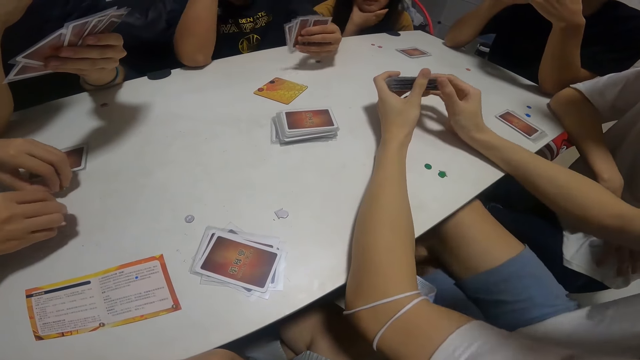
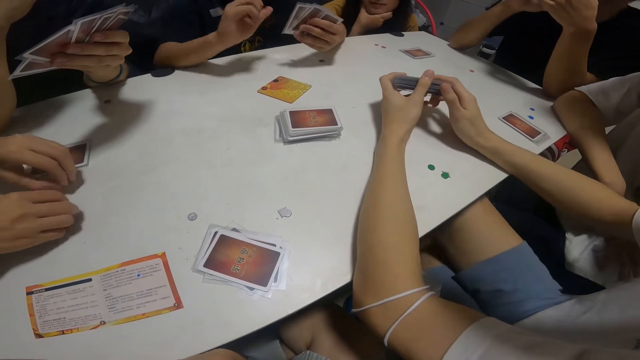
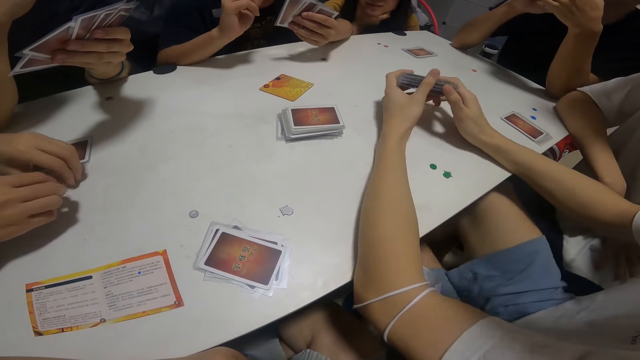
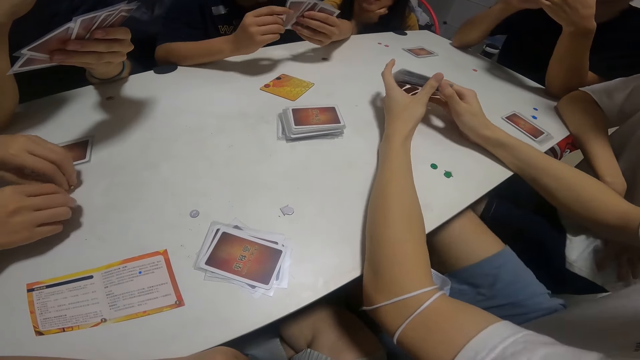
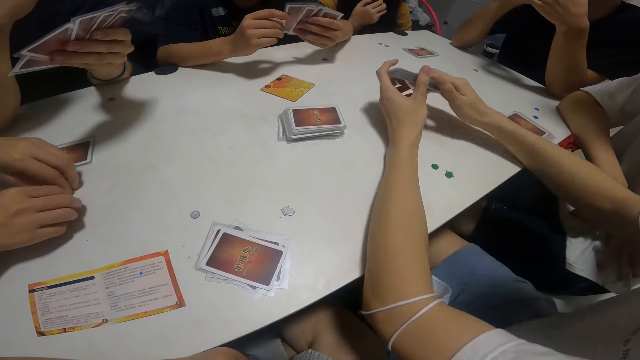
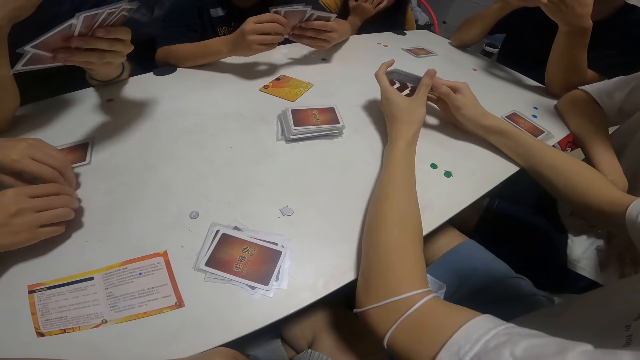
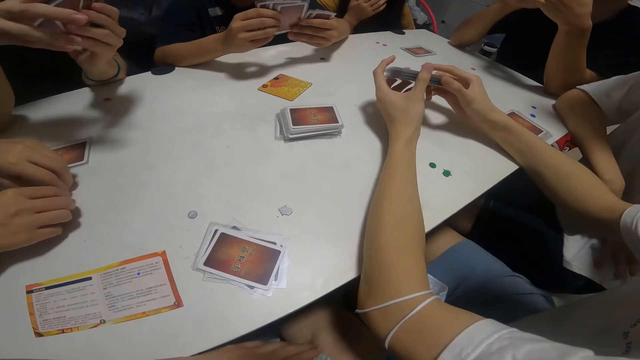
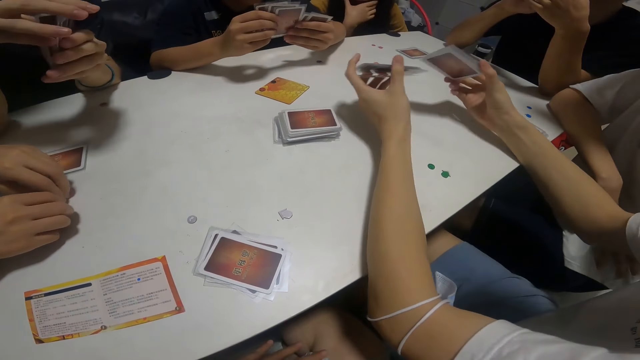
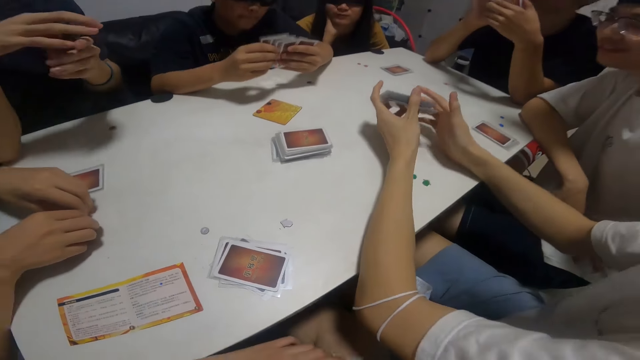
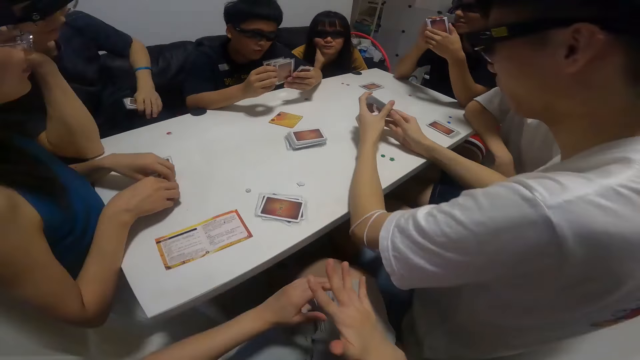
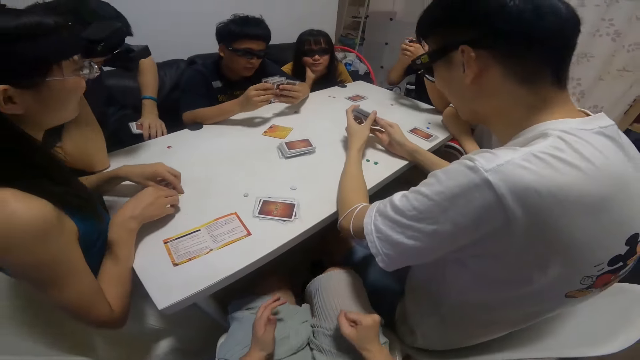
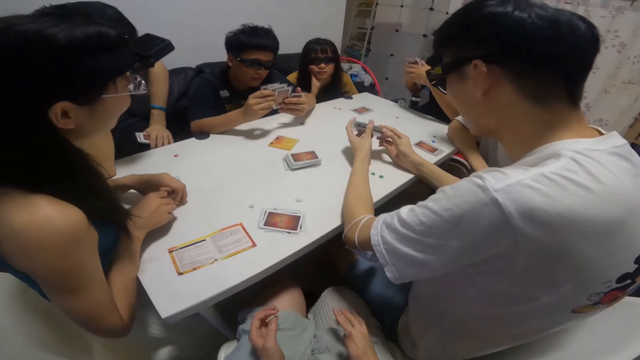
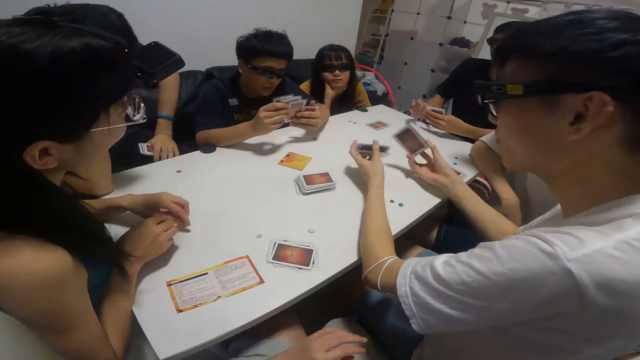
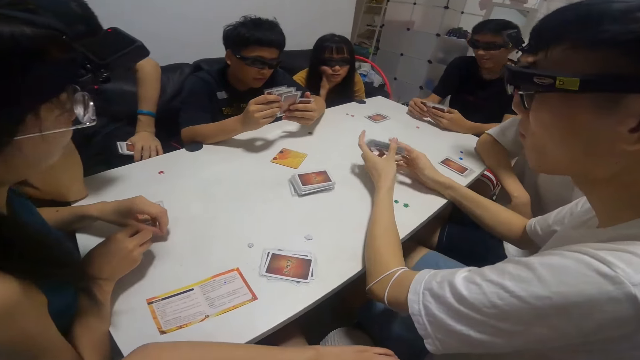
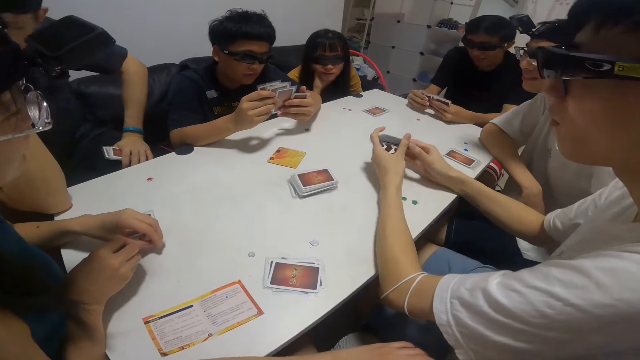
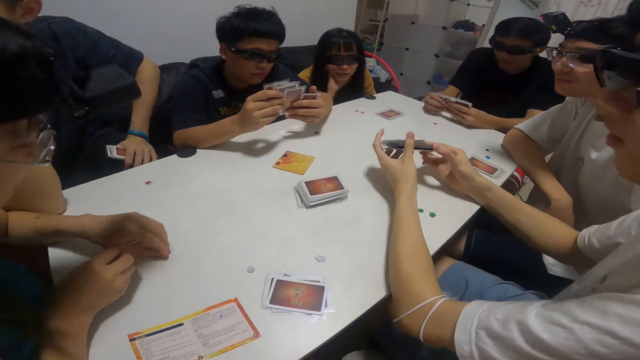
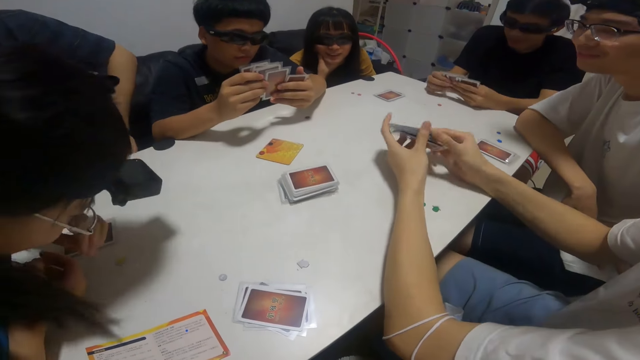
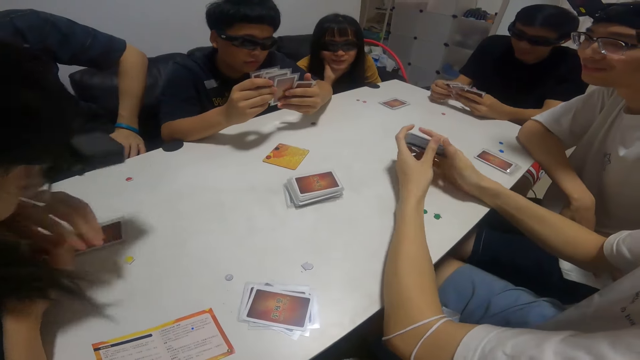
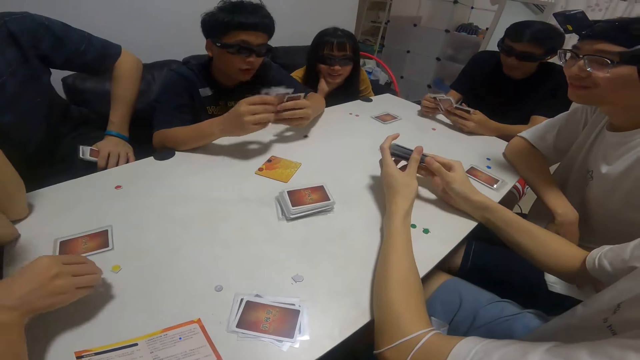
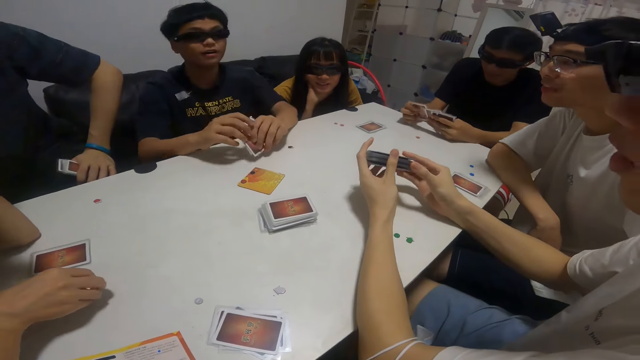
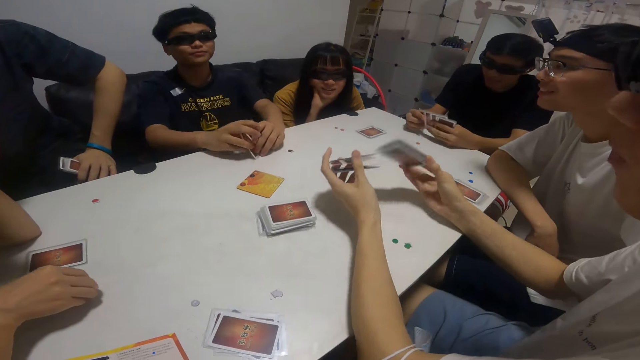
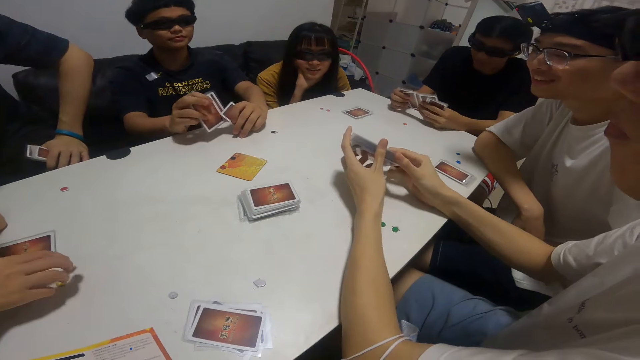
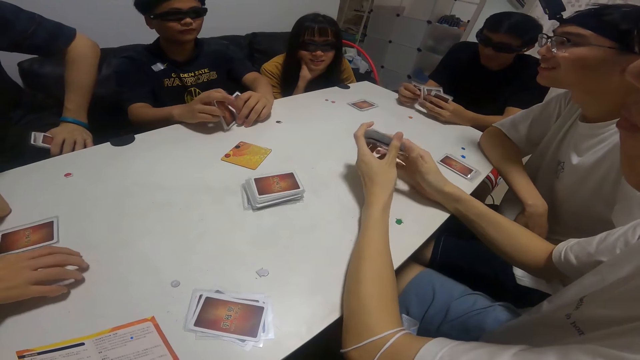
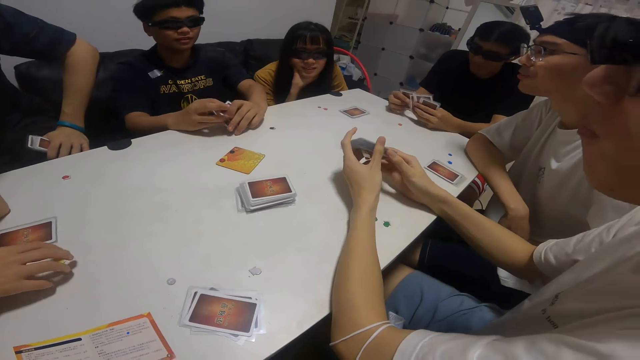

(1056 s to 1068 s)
The camera wearer interacts with the group of people. They look at the team playing cards. A man shuffles the cards. The camera wearer looks at the team playing cards. The man shuffles the cards.

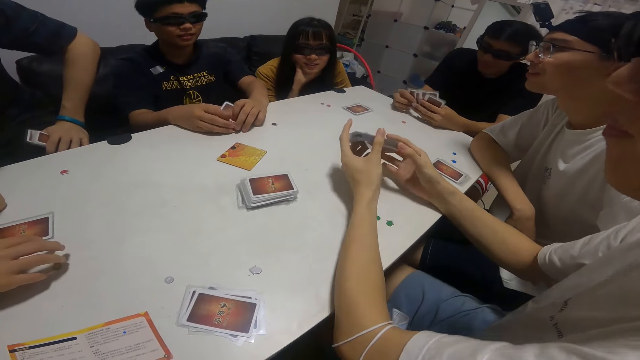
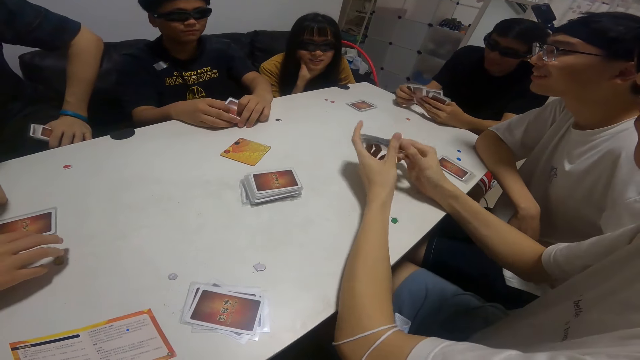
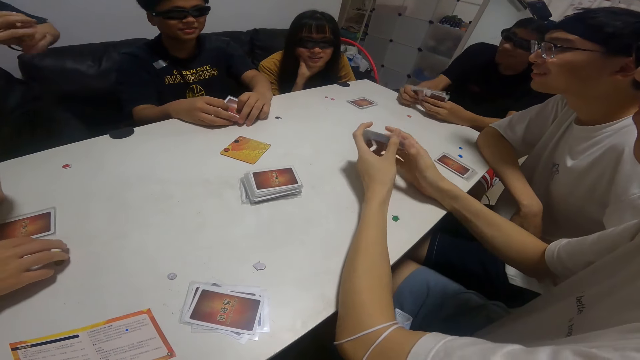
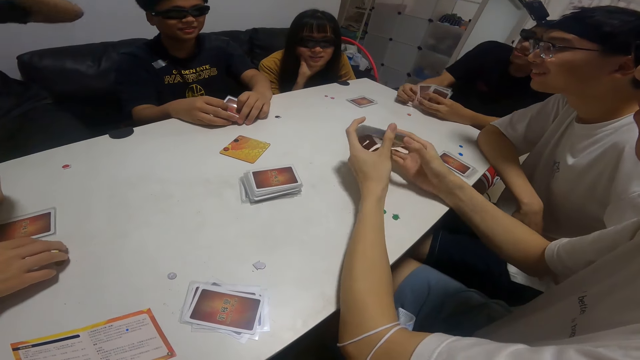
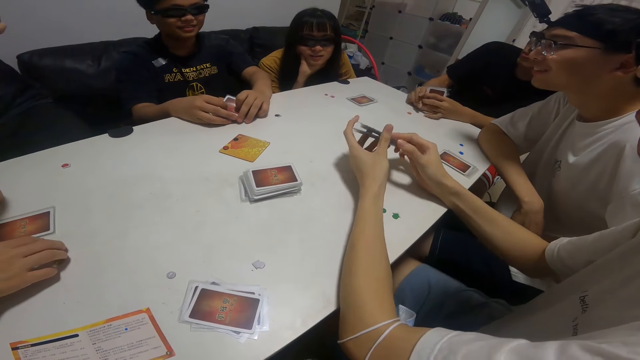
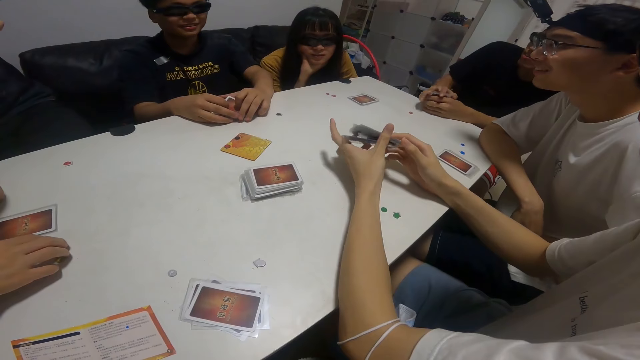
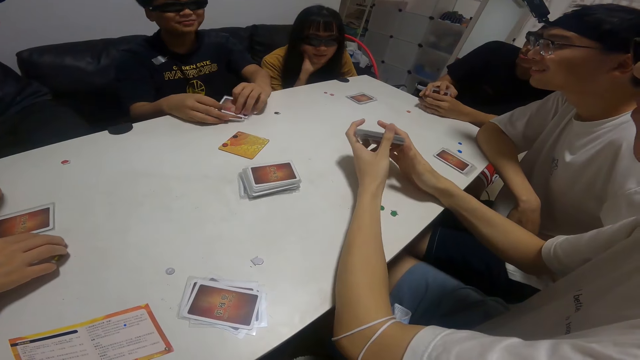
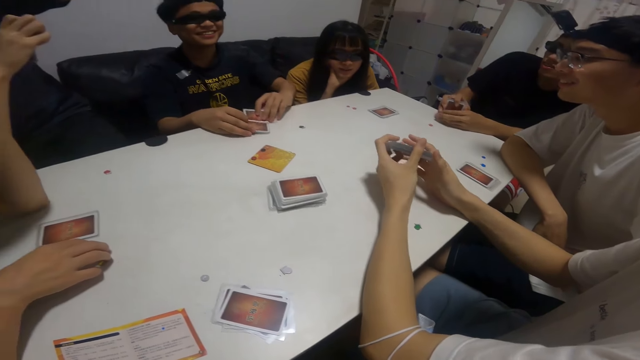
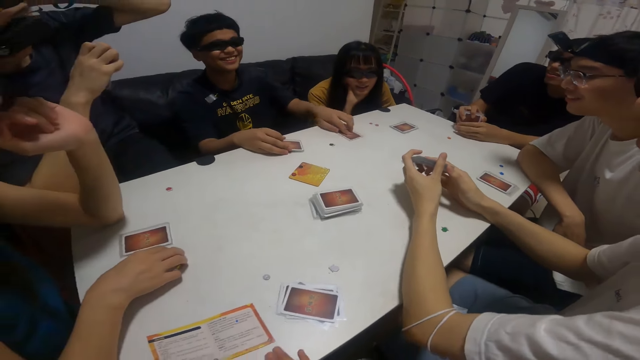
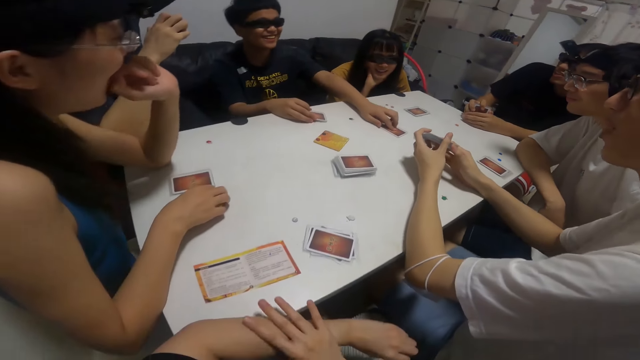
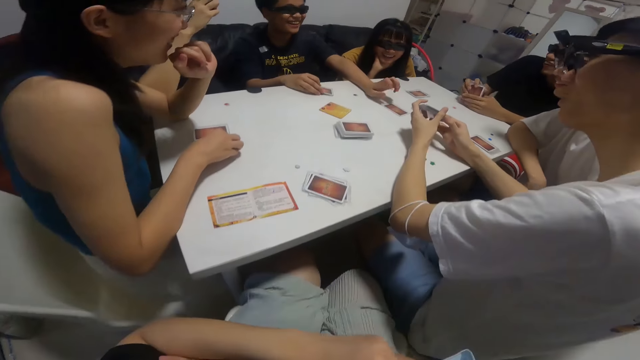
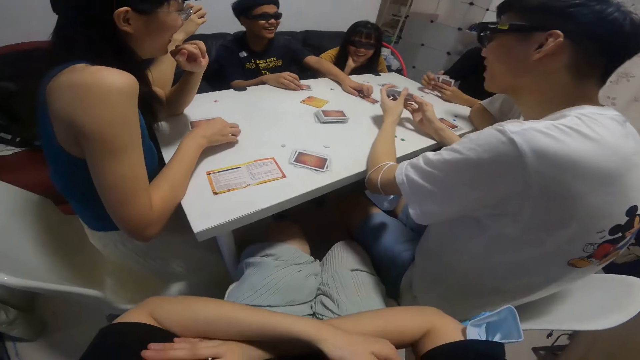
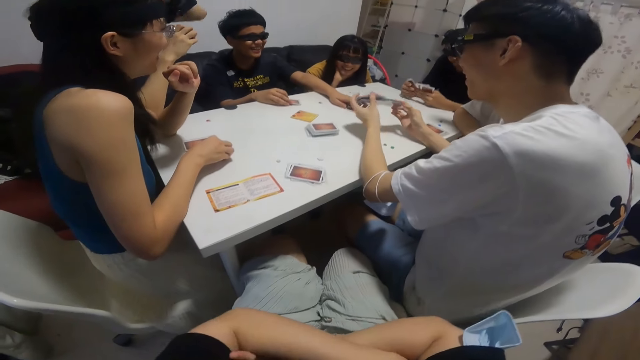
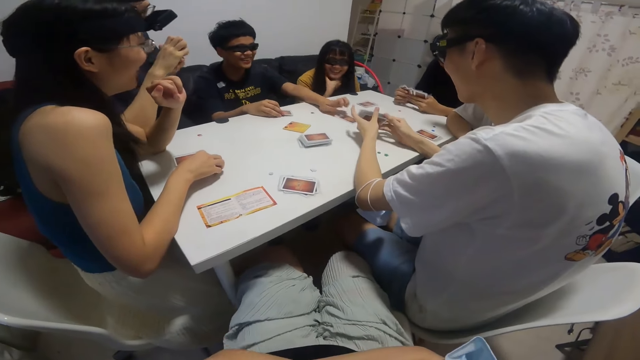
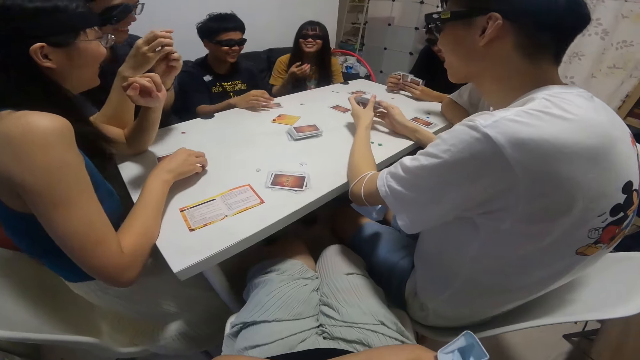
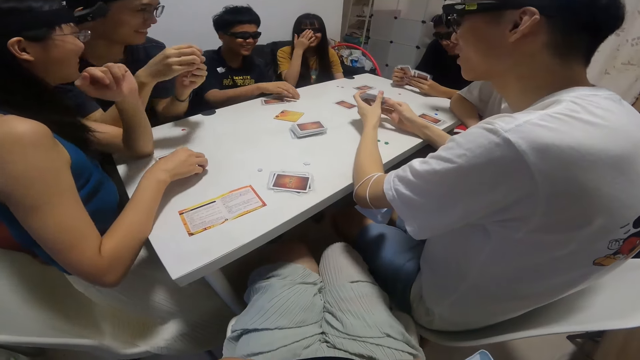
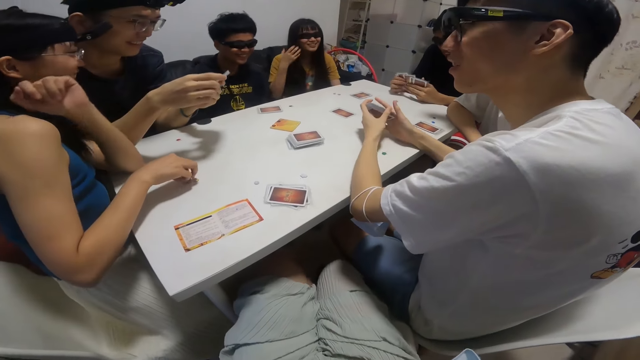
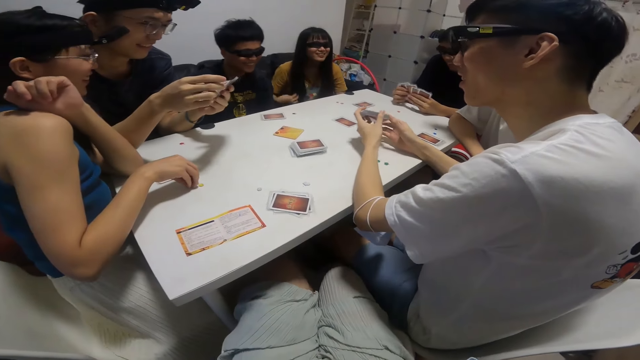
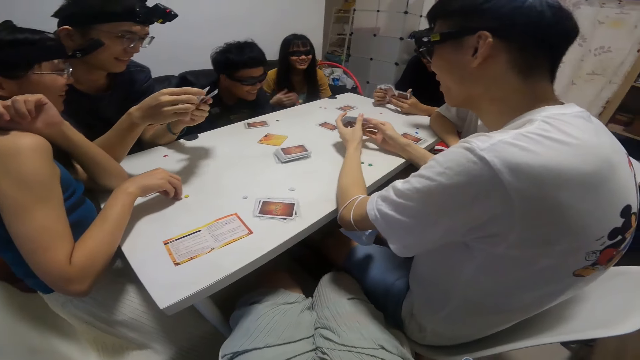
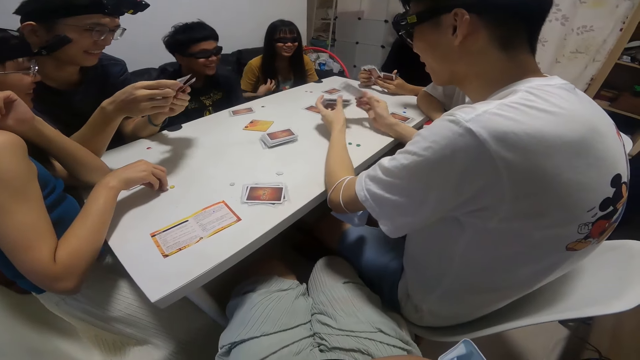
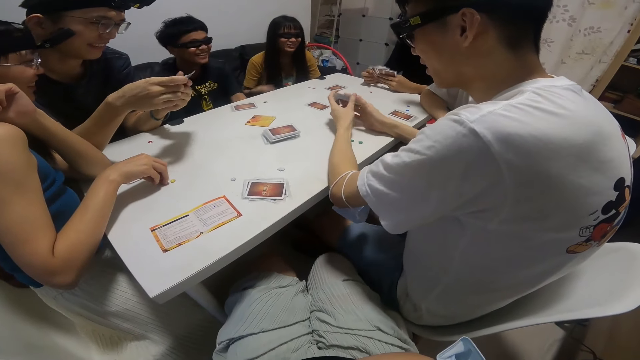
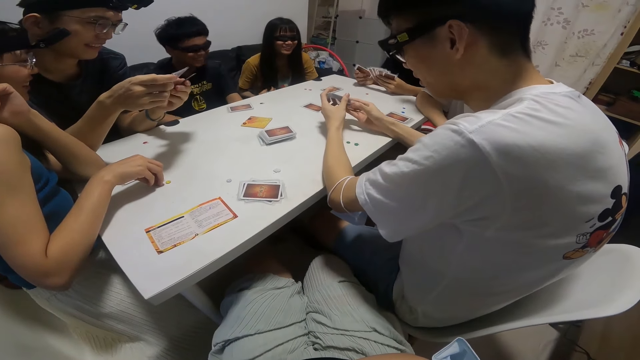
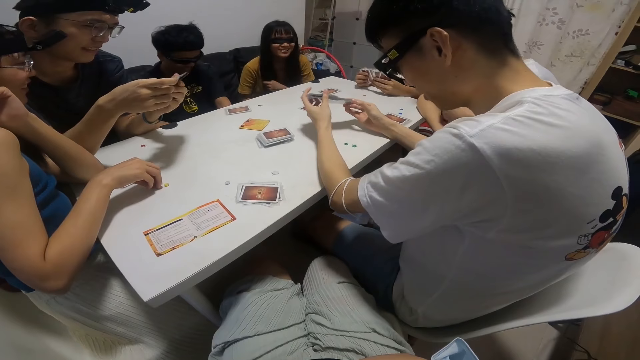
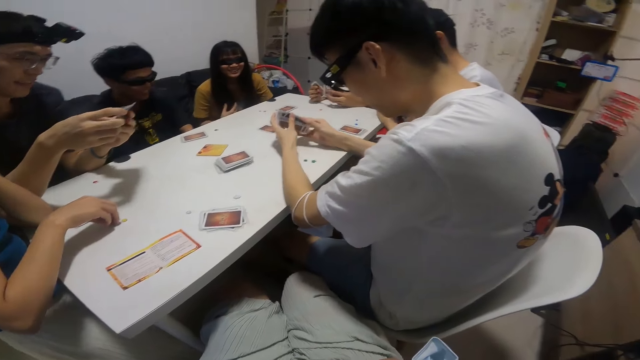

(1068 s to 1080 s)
A man shuffles the cards. A boy plays another card on the table with his right hand. The camera wearer converses with the team. The man shuffles the cards. He shuffles the cards again. The camera wearer converses with the team.
